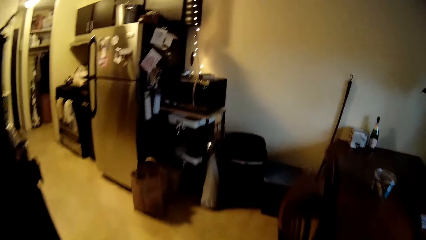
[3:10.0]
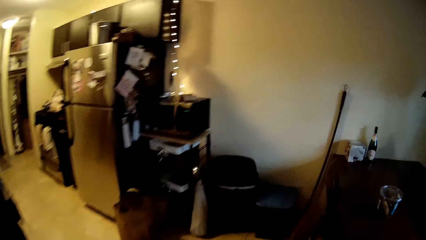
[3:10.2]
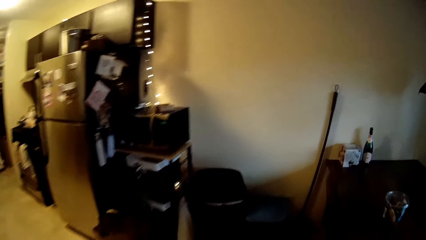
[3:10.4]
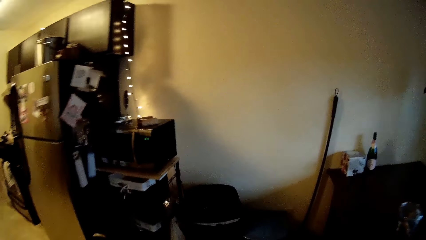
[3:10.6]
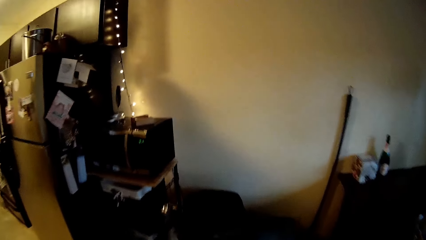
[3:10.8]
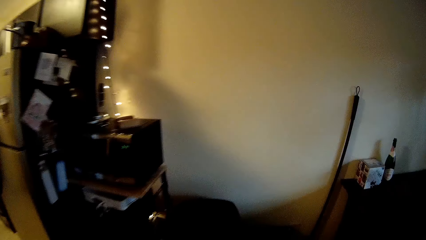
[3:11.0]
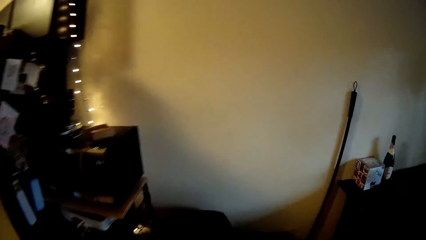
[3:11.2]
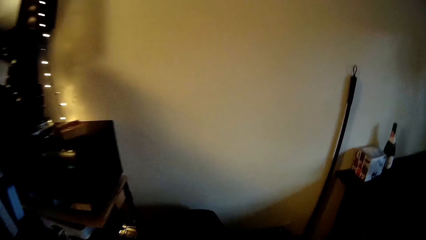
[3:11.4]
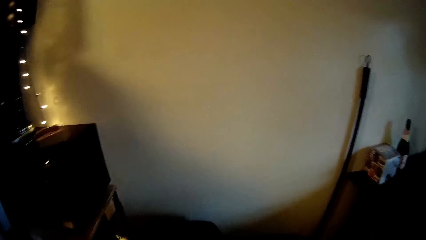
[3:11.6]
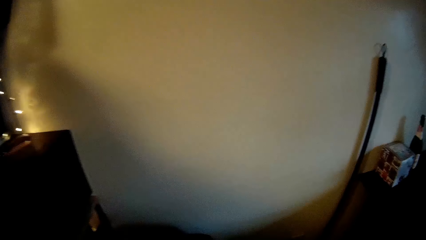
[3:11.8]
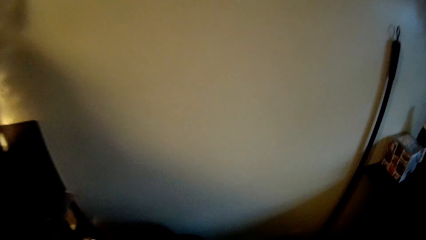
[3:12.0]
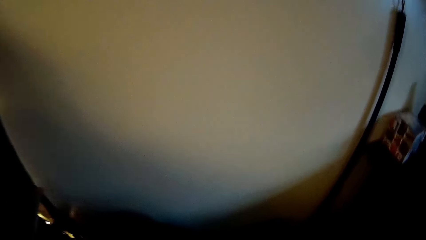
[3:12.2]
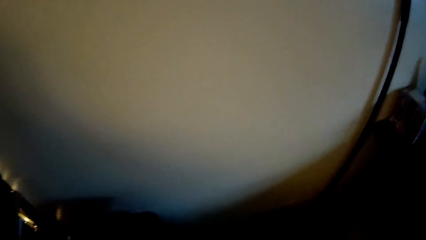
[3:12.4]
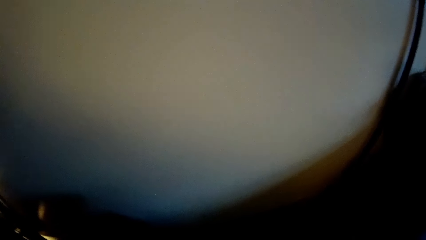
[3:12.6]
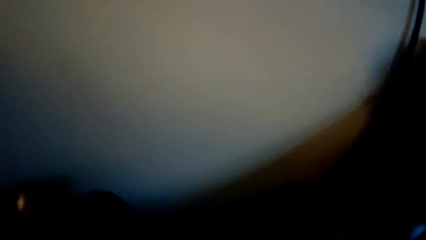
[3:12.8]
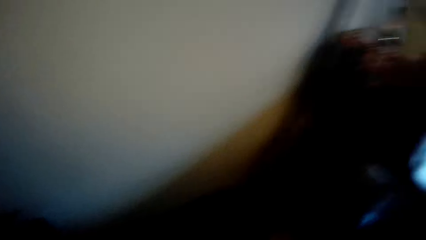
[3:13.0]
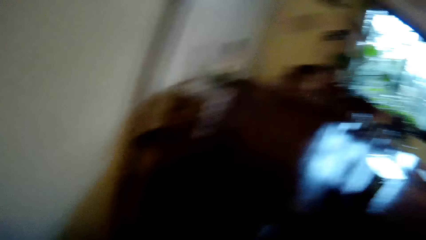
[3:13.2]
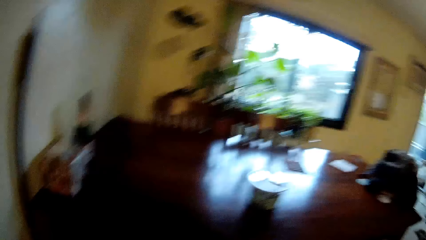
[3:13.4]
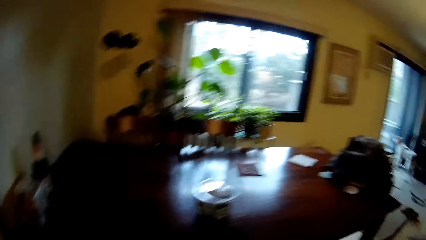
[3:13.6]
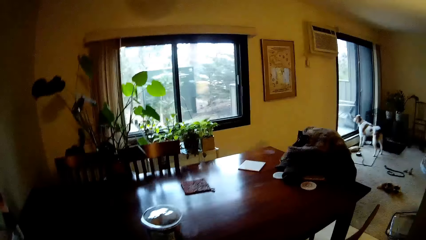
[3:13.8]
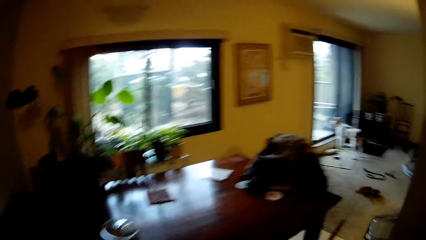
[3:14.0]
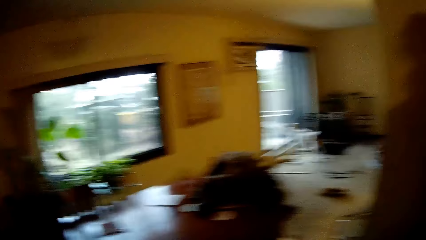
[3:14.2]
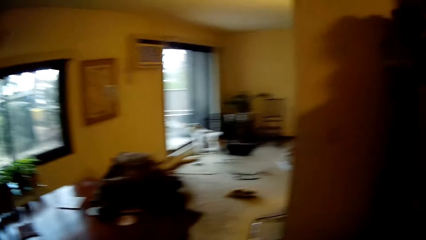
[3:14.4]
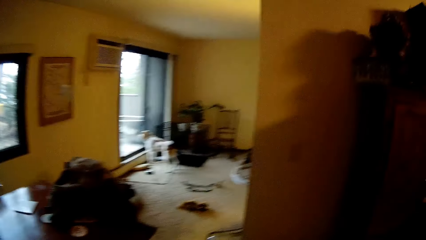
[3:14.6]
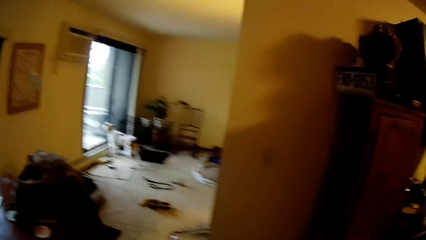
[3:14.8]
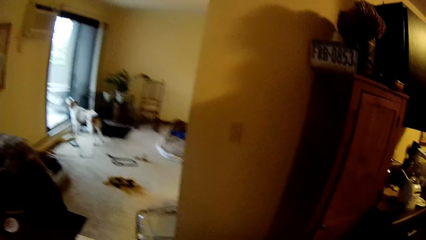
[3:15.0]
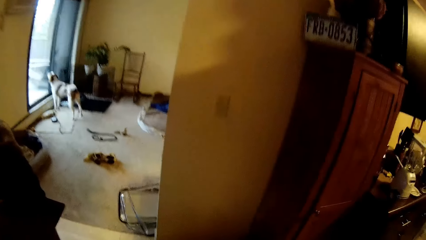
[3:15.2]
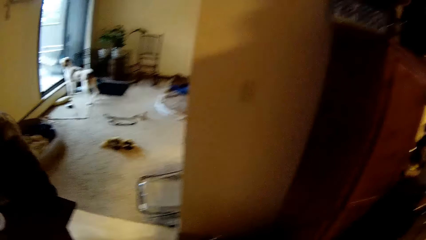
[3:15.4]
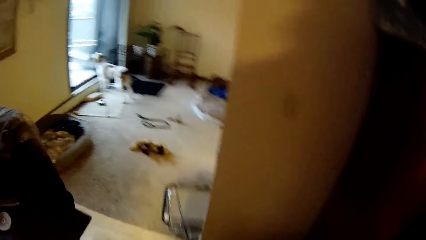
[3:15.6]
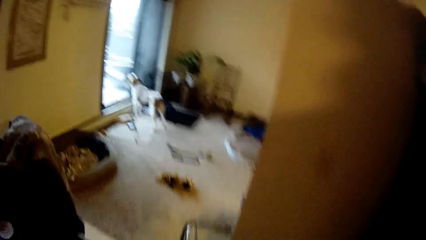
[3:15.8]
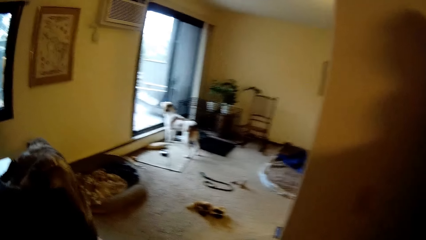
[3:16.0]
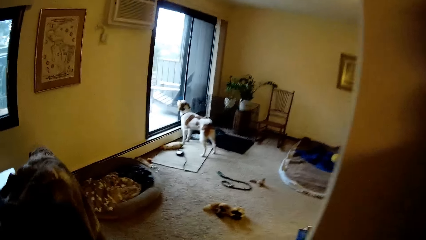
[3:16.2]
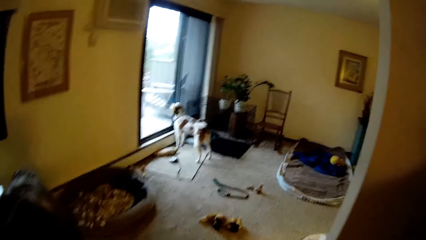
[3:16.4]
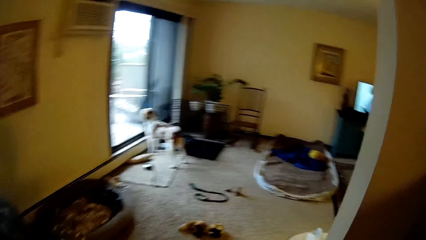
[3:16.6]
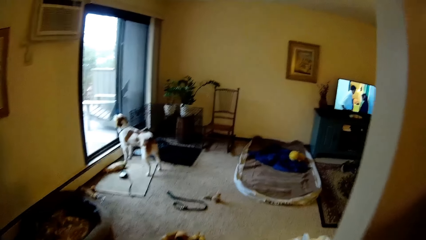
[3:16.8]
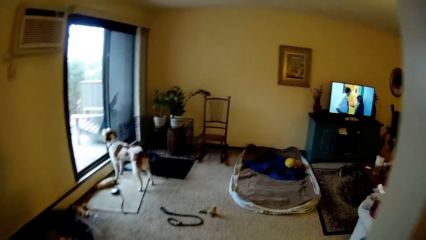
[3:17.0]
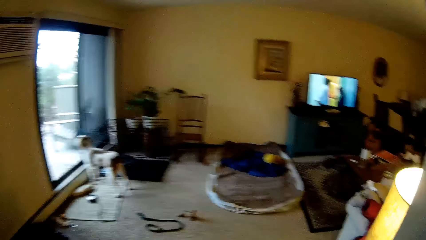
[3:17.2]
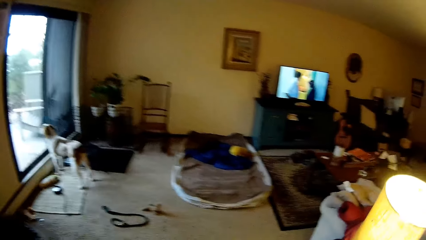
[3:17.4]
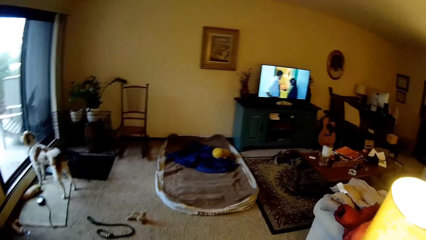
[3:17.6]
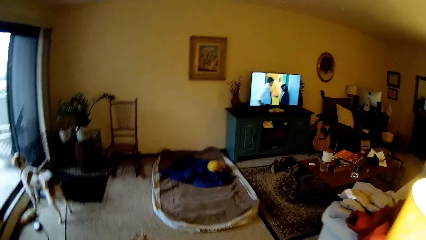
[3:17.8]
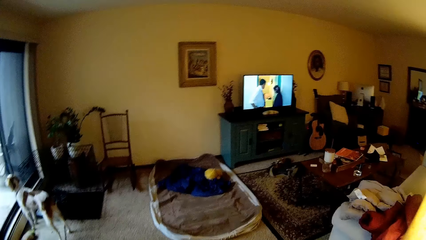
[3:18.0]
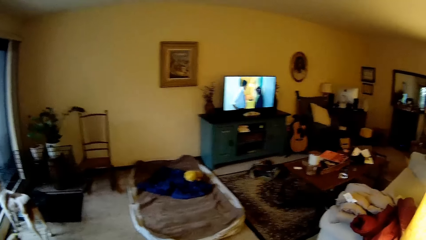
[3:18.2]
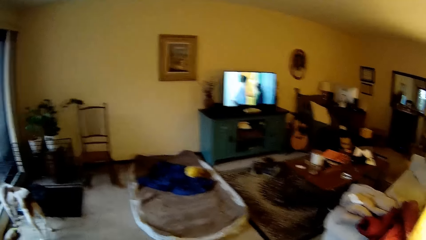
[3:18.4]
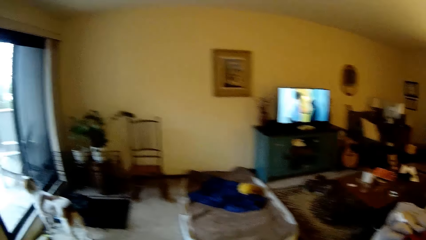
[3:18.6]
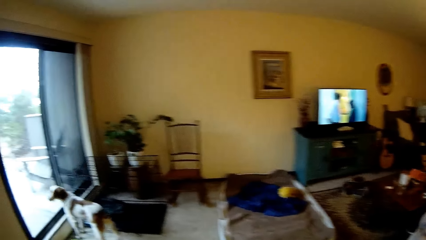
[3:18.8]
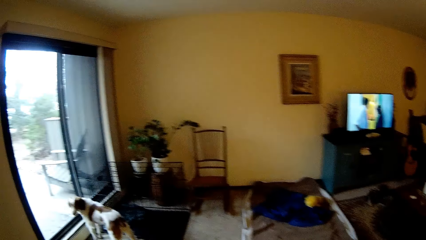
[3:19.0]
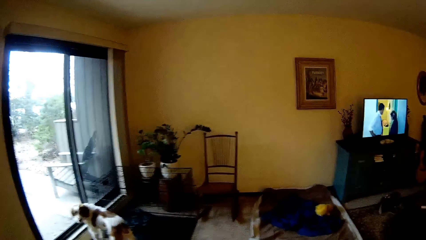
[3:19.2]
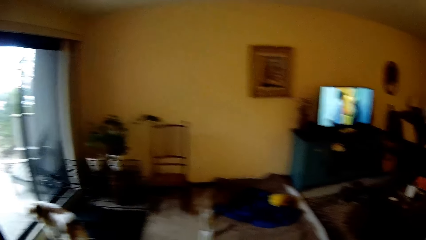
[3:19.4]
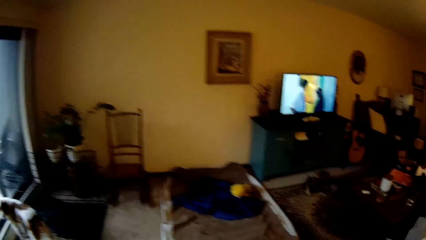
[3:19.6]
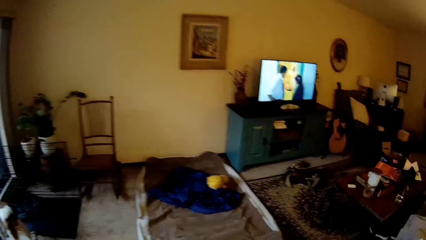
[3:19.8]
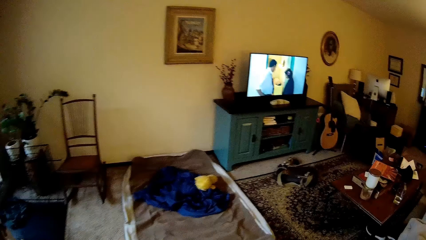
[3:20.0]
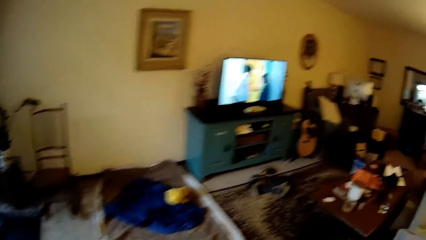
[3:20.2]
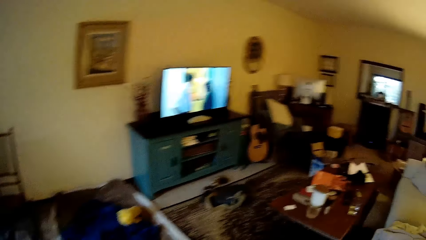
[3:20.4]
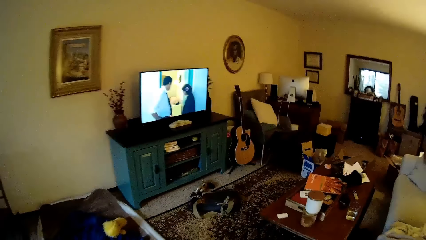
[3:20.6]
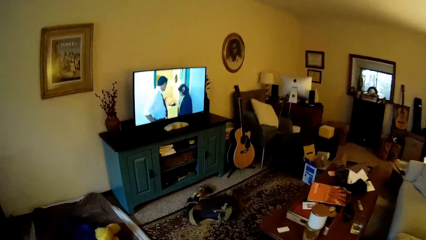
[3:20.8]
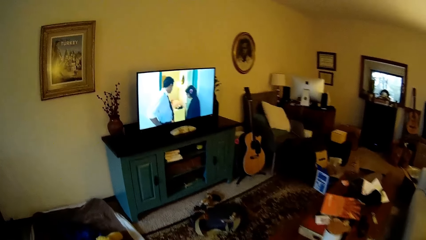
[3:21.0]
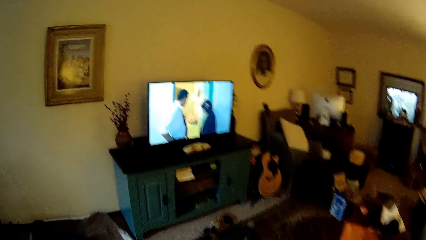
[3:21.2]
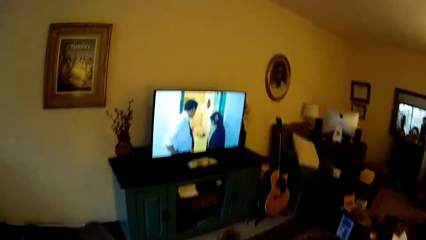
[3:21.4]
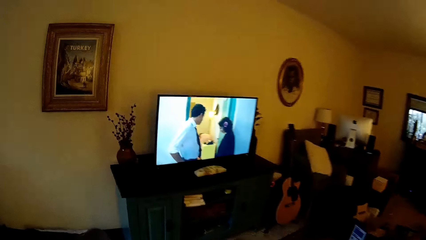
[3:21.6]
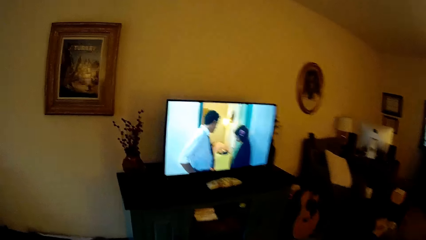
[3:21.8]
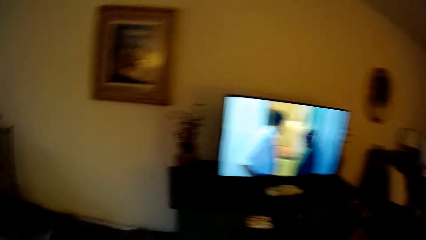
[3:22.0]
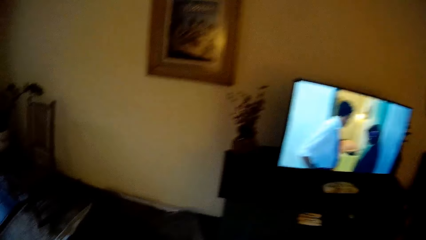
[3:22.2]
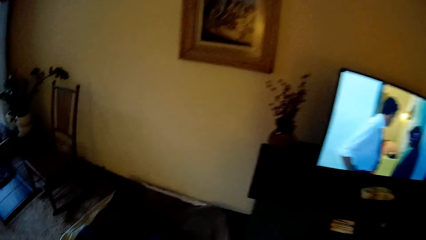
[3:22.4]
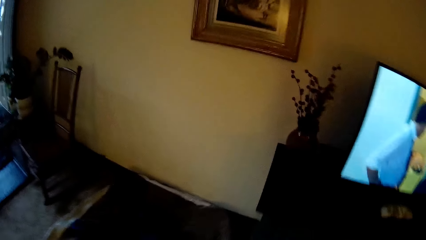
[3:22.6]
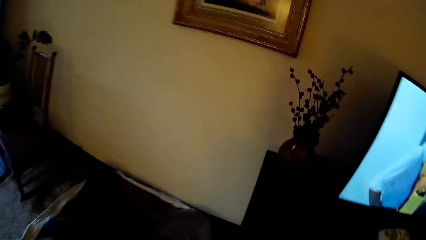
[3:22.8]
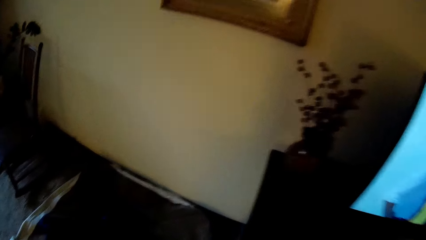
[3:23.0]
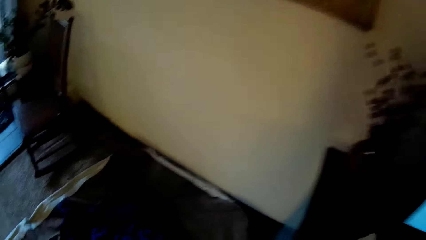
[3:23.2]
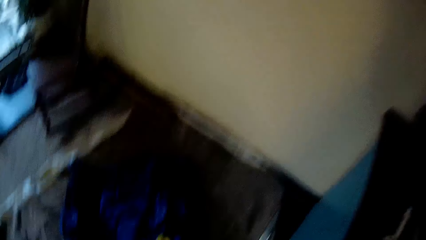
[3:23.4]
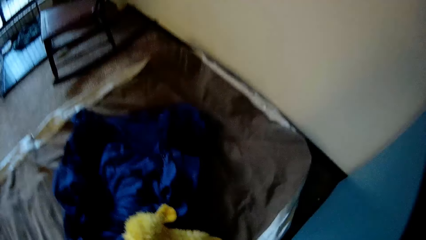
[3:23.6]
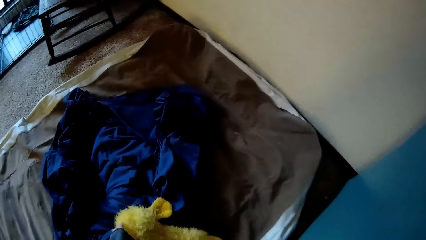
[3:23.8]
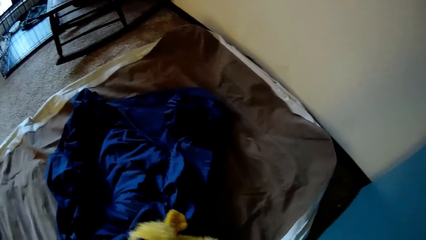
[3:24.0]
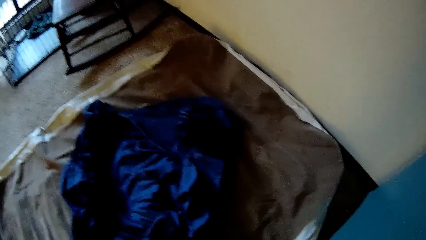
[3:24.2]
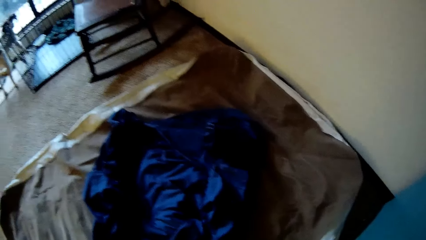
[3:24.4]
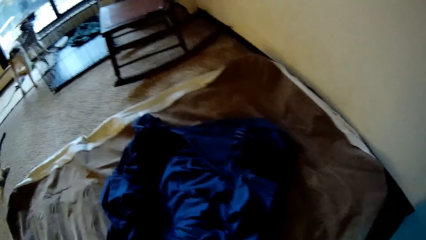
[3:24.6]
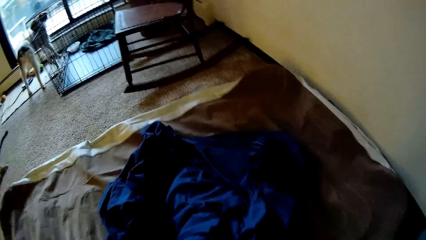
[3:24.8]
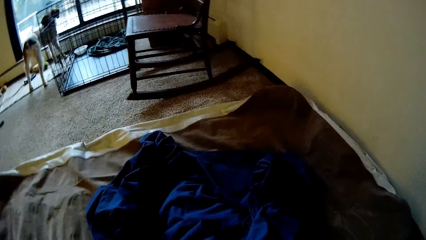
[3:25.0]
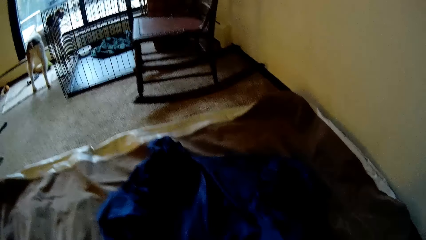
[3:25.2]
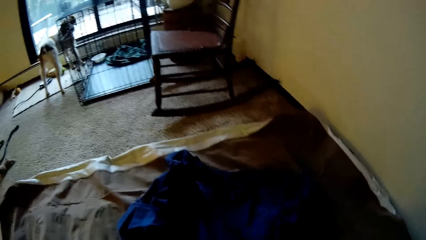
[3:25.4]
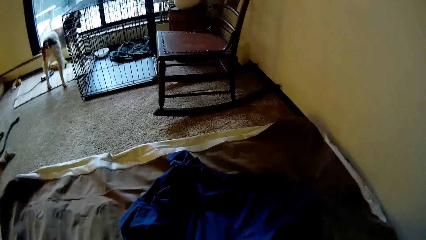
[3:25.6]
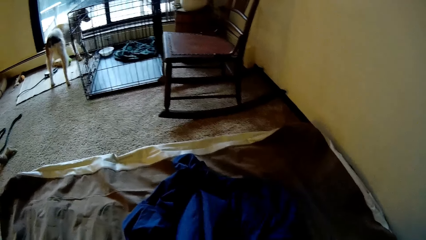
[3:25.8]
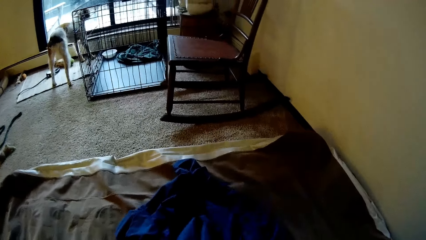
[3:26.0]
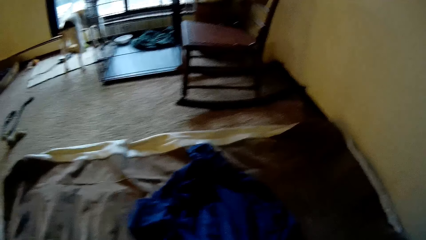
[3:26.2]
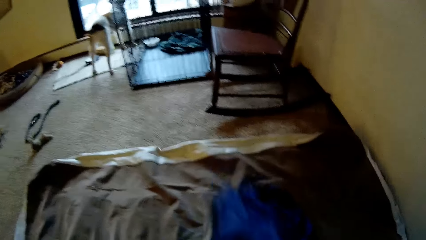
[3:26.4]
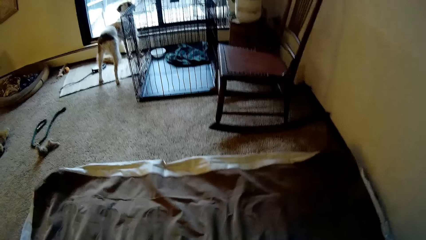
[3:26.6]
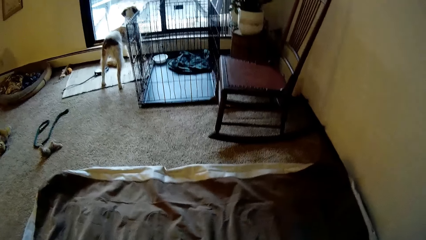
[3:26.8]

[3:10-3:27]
The camera wearer throws something in the dustbin. They walk around the house. They bend down. They pick up a doll. They pull a cloth.
